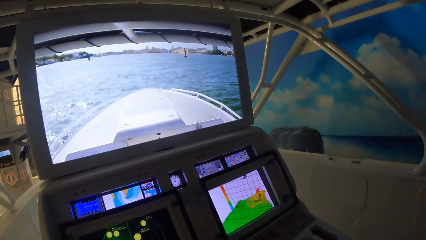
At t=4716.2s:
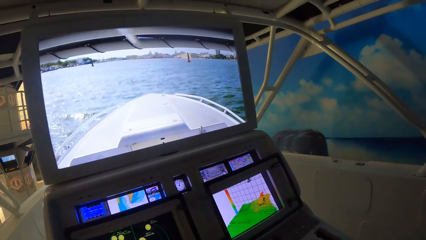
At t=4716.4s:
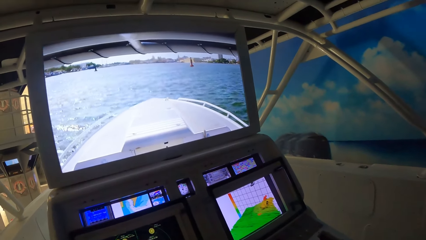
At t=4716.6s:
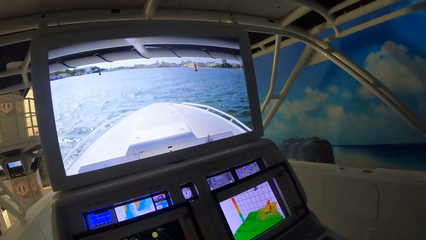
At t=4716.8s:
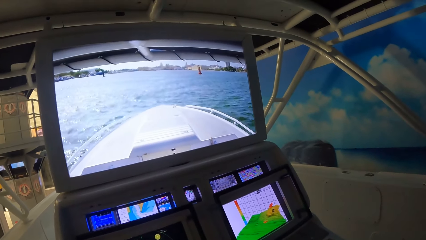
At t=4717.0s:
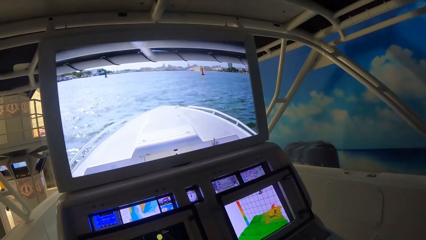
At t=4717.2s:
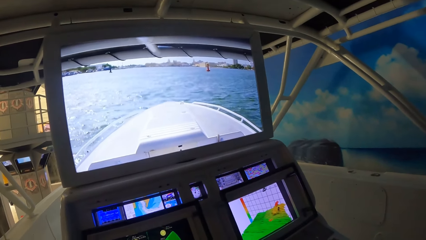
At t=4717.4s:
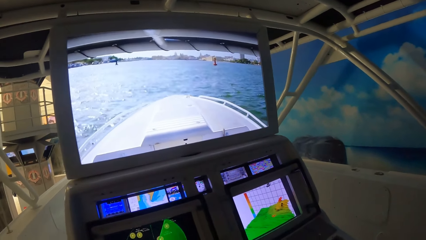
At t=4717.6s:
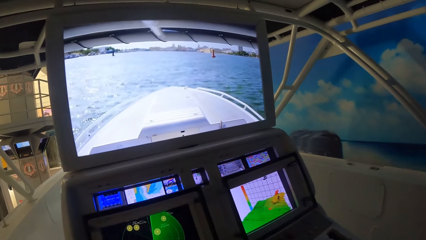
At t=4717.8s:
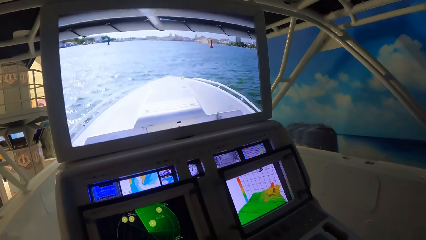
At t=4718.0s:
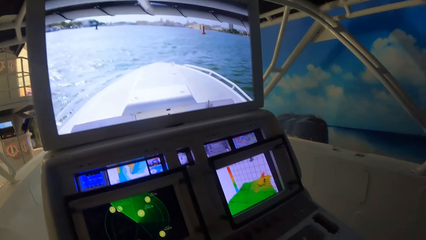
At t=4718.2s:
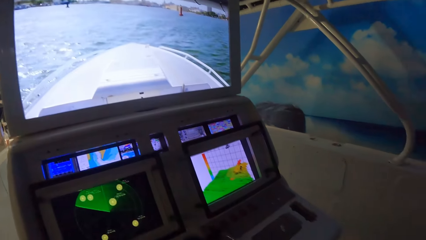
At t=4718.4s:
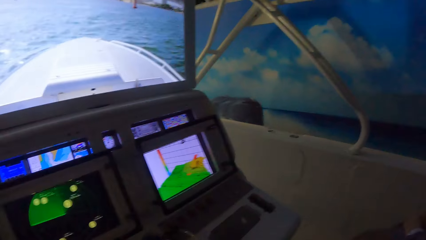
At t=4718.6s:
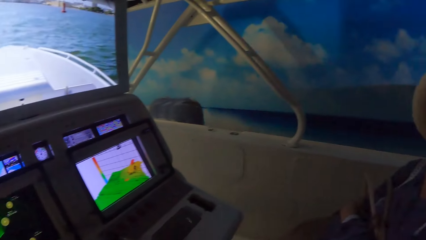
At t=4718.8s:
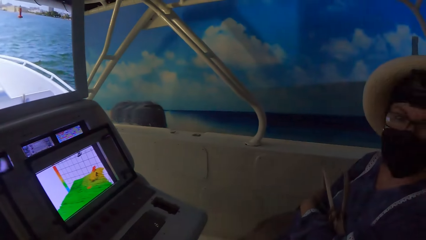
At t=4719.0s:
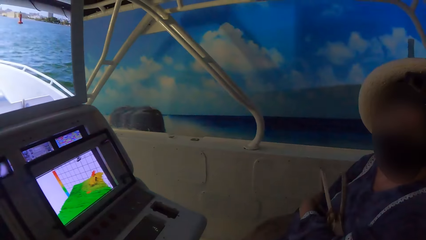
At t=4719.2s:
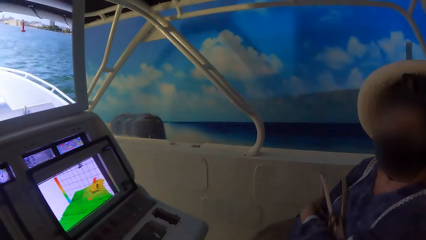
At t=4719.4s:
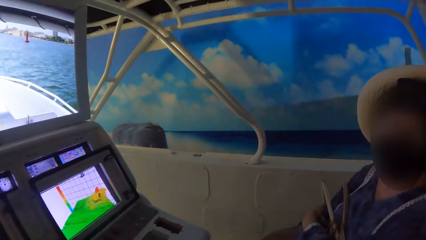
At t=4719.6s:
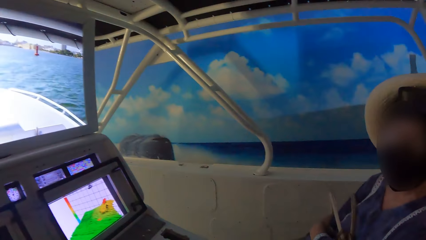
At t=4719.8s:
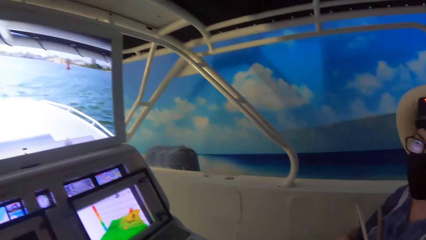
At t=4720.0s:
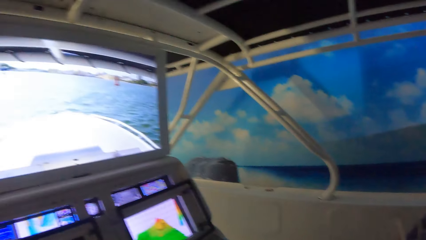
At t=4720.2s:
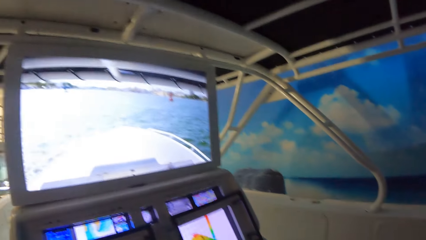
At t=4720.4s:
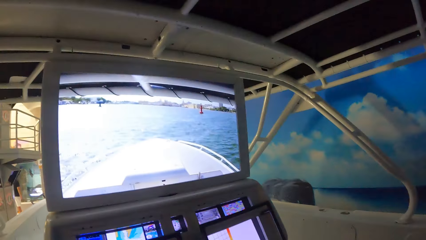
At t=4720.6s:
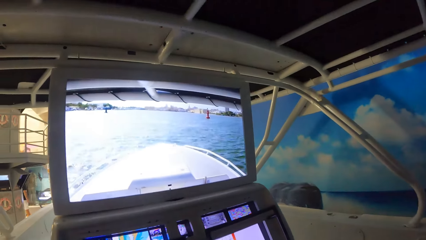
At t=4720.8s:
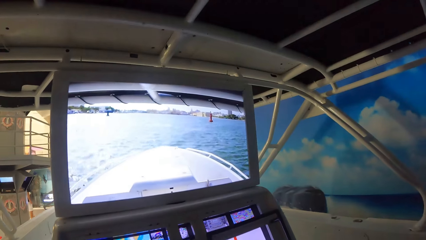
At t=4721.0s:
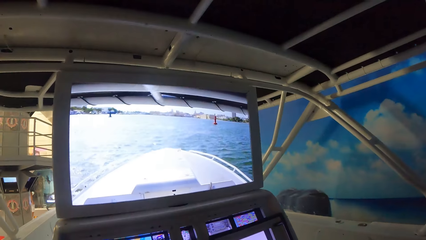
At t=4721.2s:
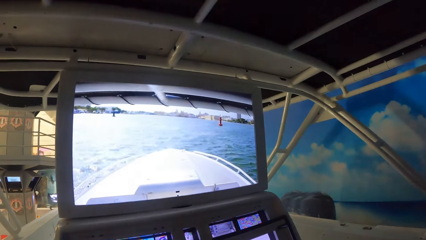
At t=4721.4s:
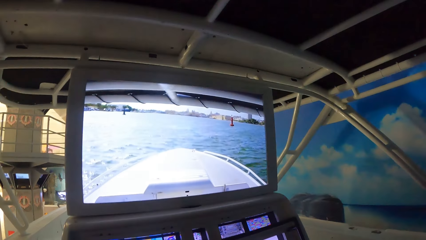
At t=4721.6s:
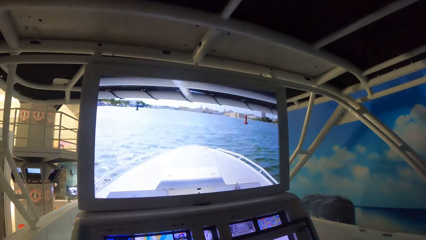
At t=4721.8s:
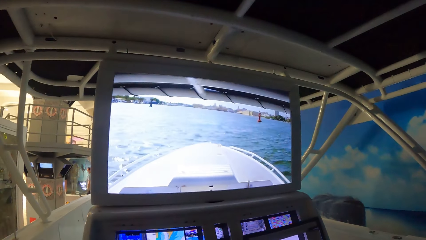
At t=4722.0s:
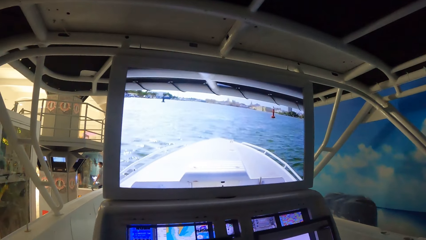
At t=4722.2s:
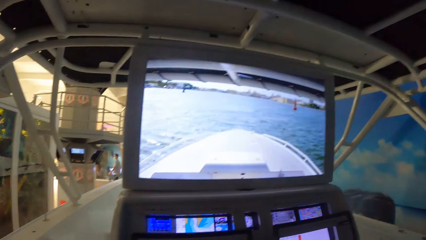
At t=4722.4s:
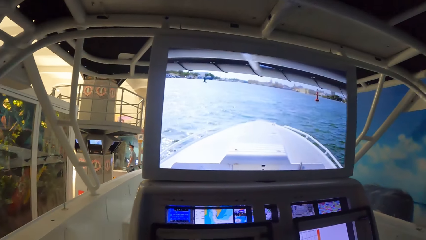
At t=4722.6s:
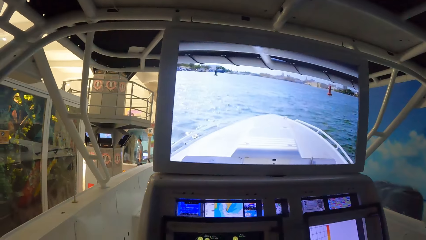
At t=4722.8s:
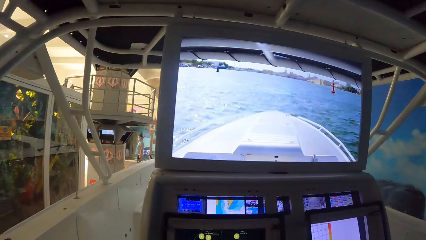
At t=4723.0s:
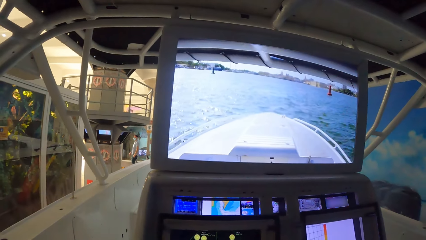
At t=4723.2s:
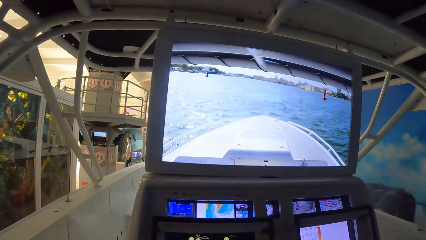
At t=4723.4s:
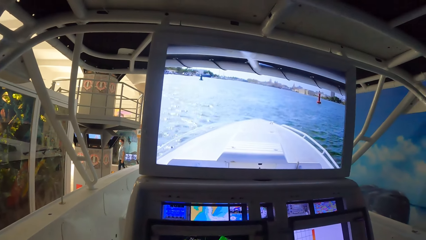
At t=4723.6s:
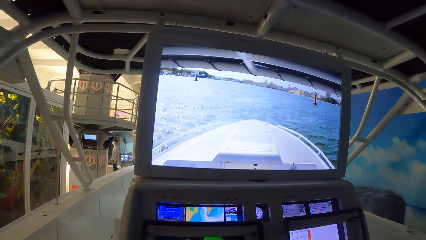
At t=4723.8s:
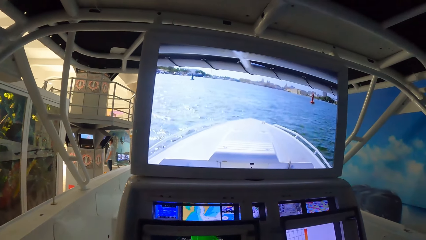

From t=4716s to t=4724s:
The camera wearer interacts with the woman.

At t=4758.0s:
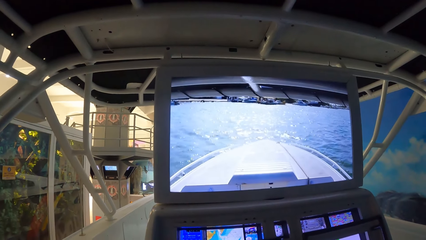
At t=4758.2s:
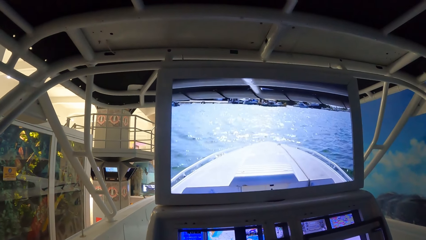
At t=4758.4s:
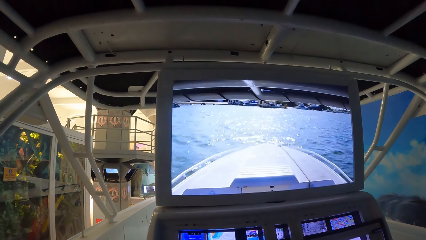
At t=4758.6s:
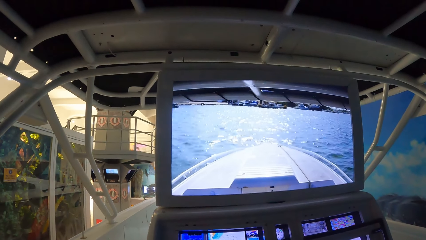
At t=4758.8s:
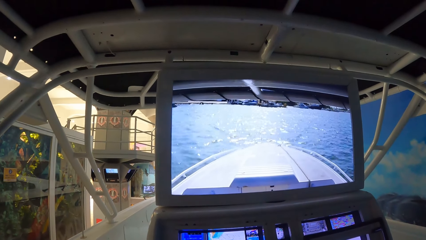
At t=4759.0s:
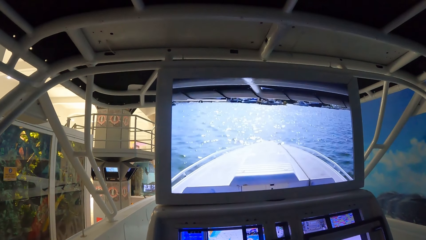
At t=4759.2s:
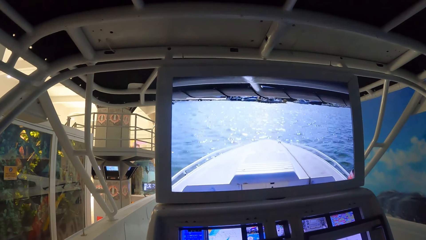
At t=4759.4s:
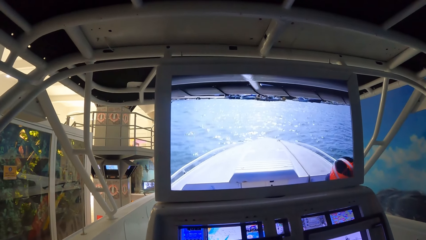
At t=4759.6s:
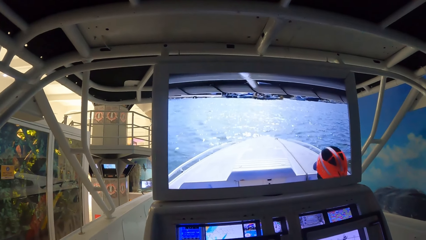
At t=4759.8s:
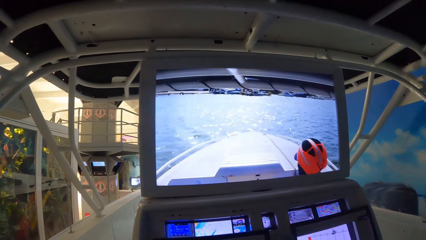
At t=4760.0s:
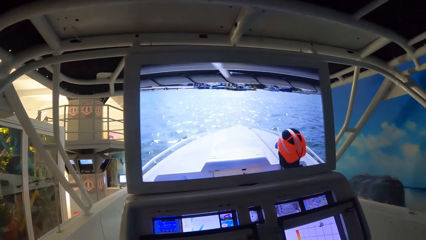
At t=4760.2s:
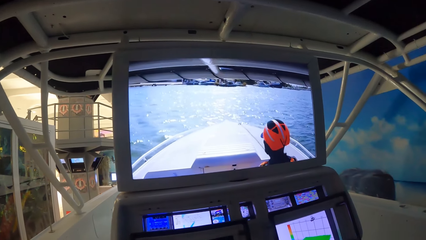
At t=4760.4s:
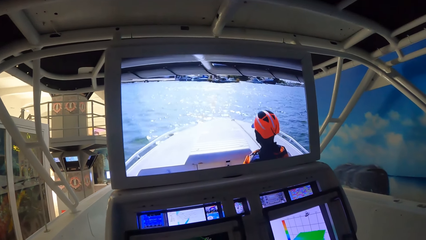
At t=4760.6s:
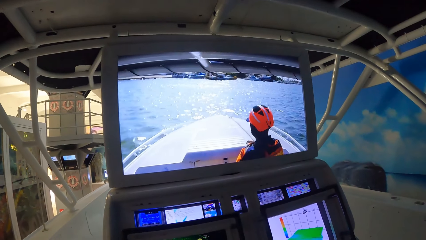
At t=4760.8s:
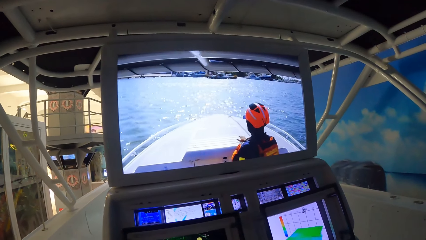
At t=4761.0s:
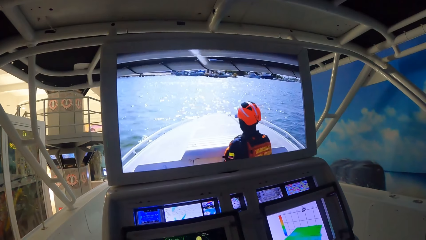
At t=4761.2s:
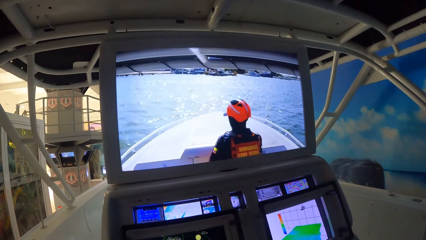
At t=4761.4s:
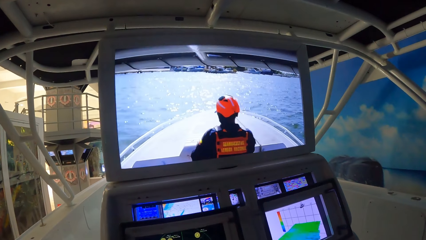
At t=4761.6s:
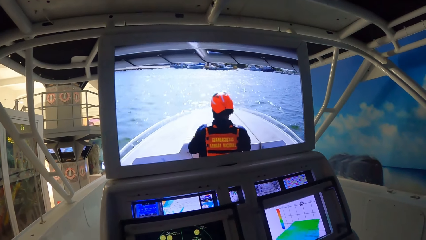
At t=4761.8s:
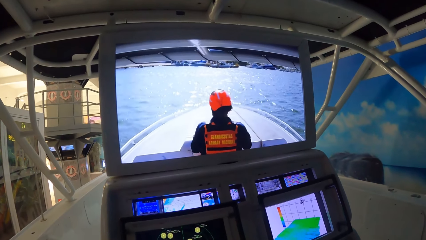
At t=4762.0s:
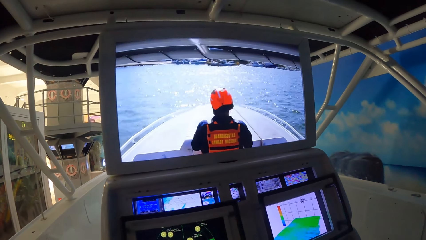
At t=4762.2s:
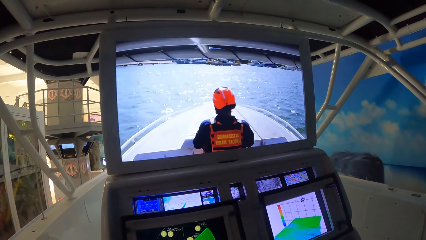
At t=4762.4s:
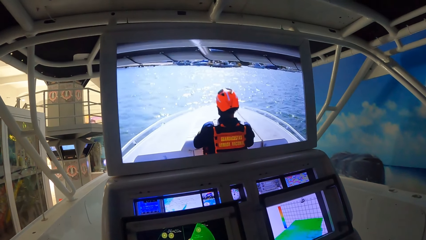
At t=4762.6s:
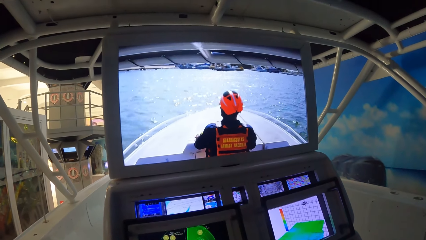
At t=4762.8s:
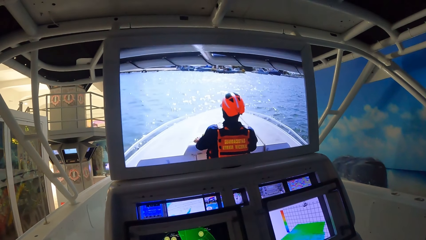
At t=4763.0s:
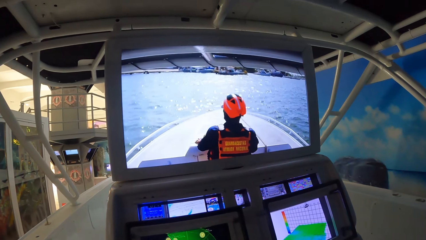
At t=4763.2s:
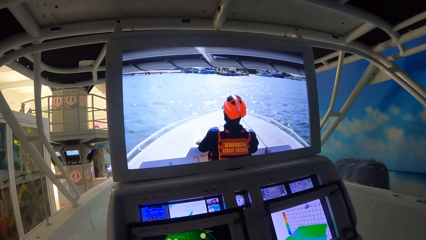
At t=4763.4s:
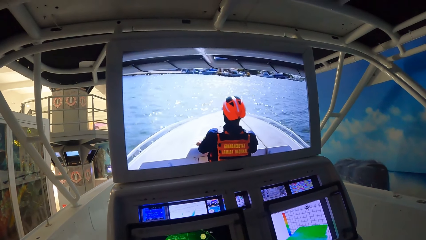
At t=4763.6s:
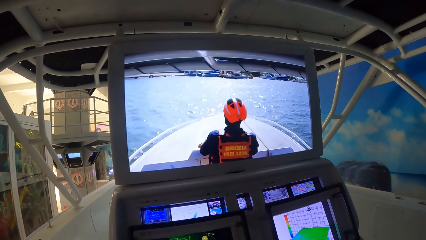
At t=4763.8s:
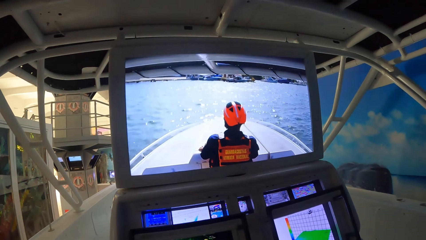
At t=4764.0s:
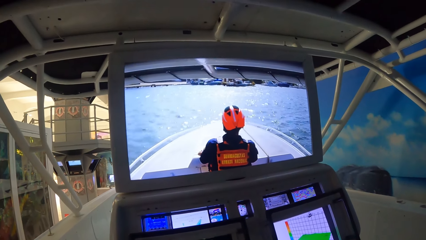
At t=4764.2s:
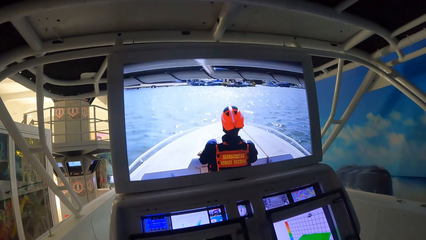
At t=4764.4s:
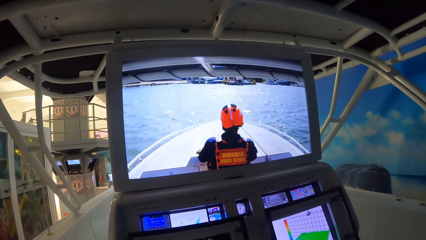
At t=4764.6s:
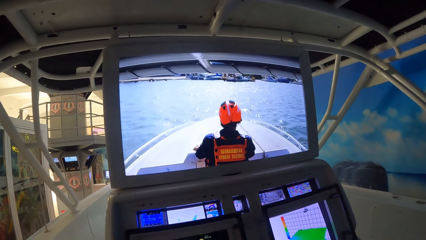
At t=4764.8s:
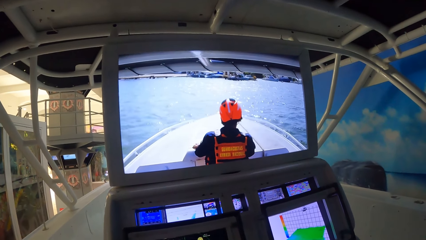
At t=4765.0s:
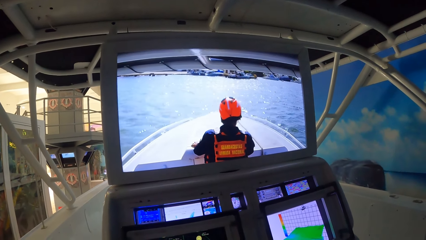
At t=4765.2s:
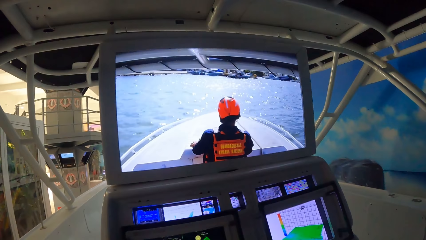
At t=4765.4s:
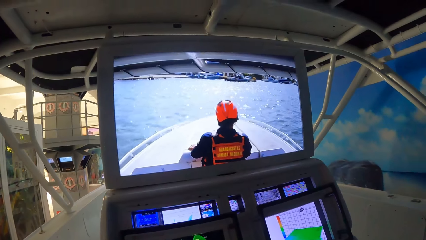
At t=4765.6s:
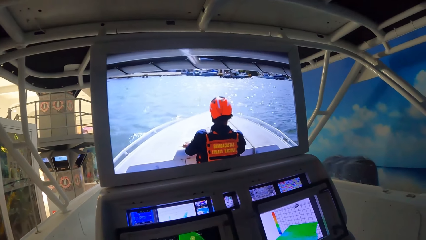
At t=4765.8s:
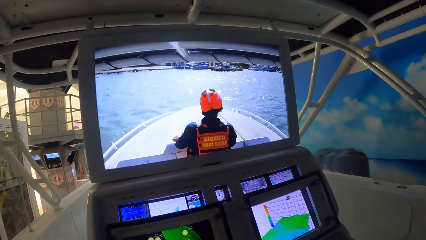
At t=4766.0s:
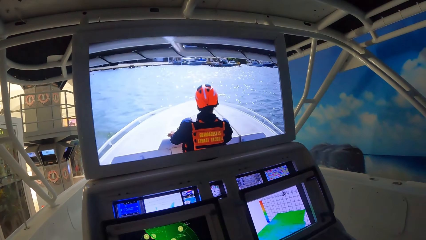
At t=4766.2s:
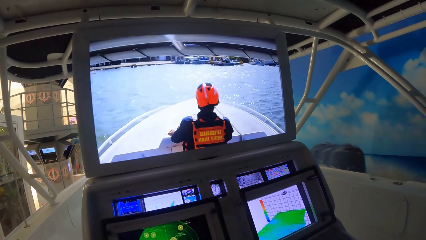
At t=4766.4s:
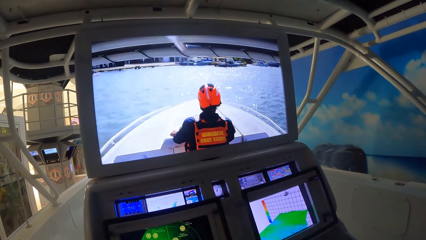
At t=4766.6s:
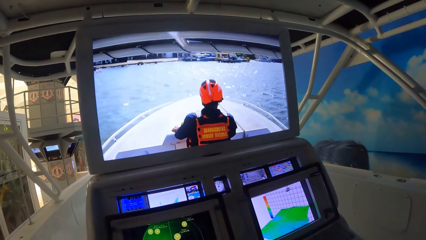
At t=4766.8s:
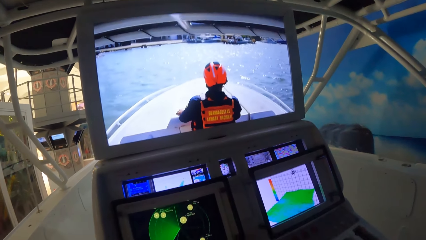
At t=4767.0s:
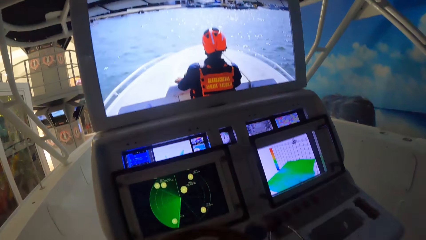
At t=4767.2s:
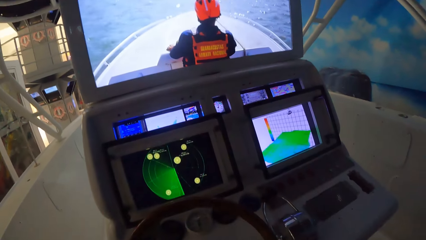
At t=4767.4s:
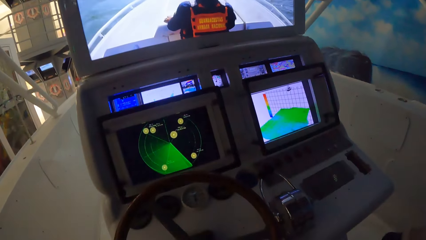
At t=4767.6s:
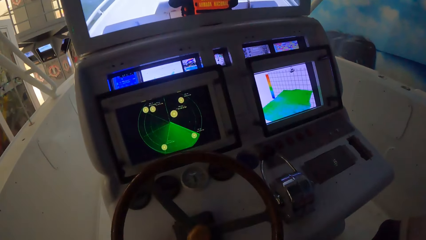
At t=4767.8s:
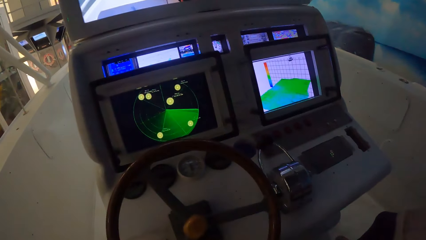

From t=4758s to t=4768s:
A man walks towards the deck of a ship. The man places his hands on the deck of the ship.
